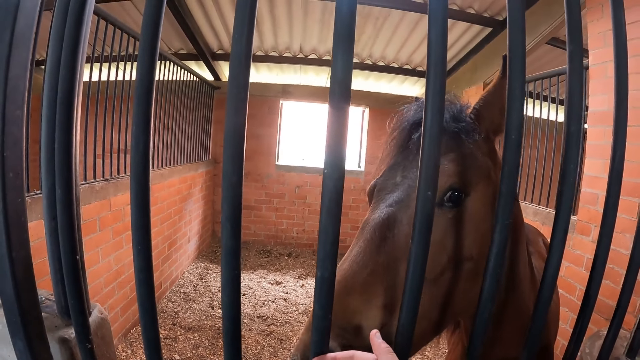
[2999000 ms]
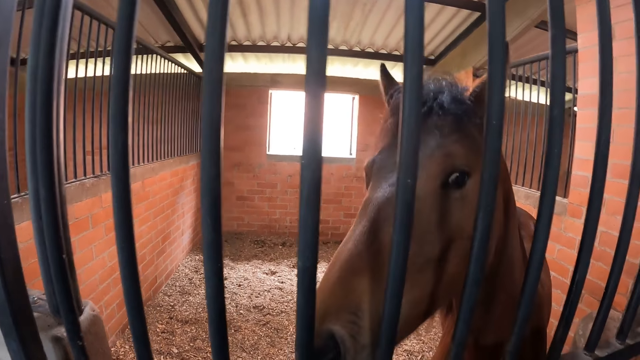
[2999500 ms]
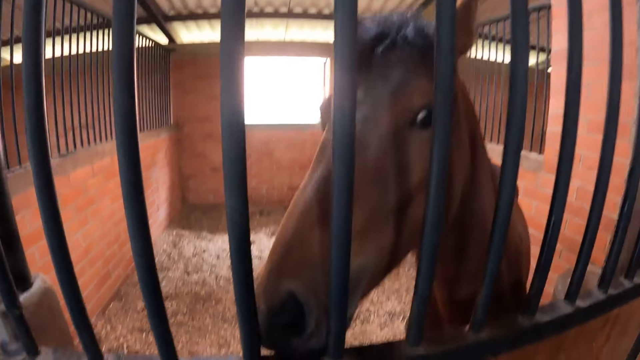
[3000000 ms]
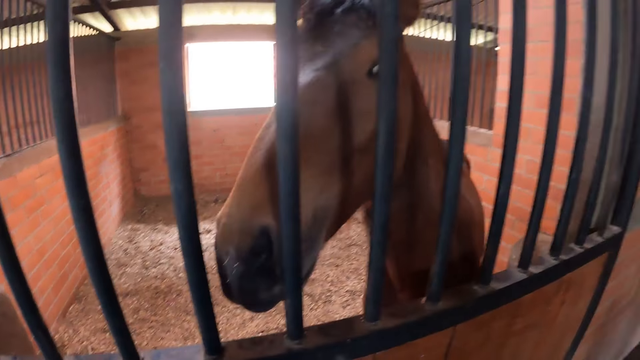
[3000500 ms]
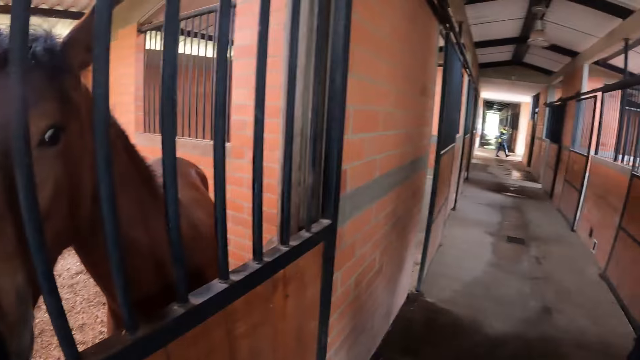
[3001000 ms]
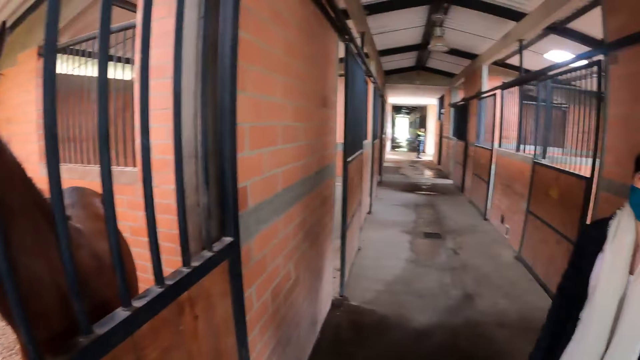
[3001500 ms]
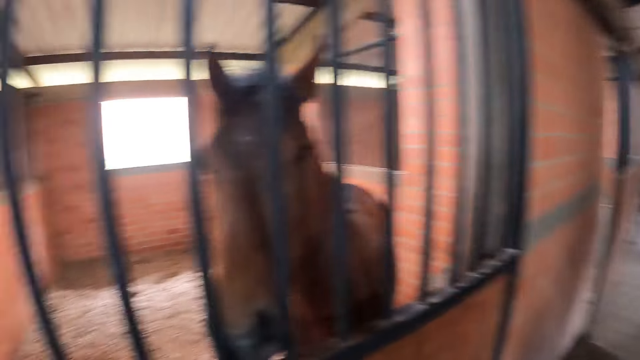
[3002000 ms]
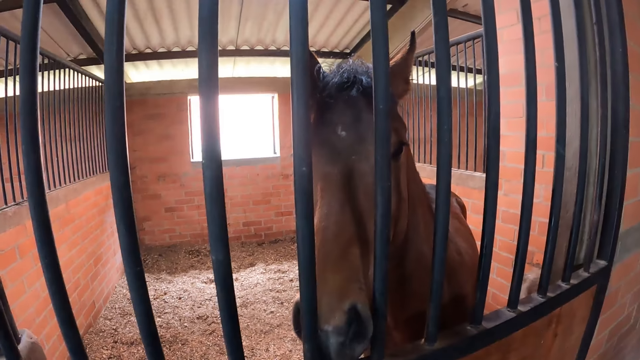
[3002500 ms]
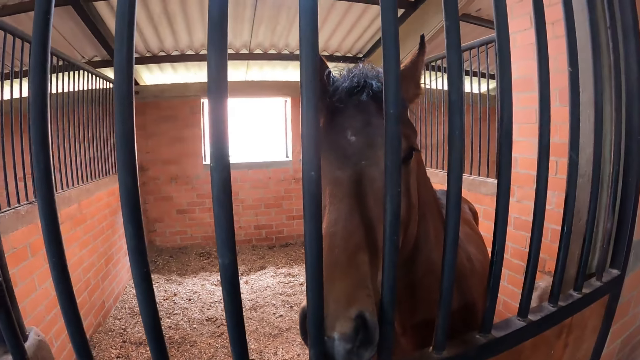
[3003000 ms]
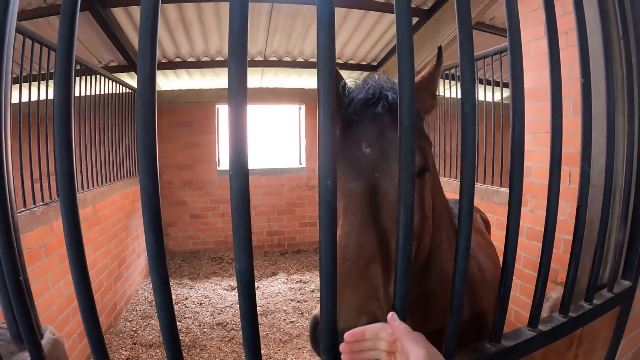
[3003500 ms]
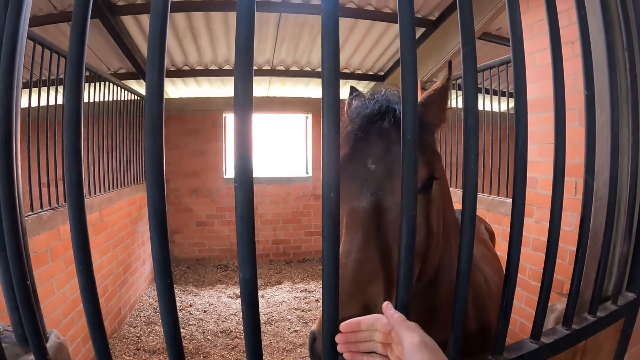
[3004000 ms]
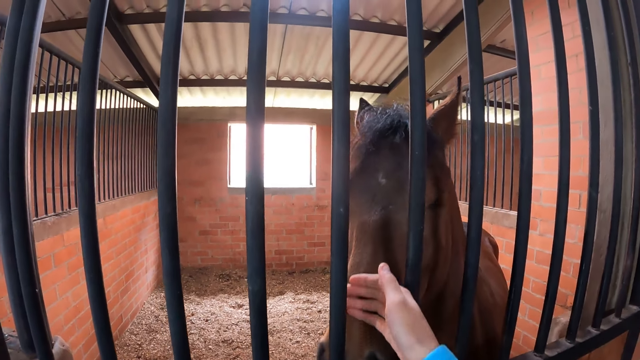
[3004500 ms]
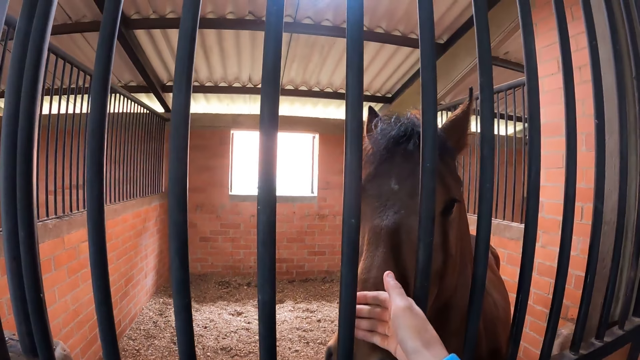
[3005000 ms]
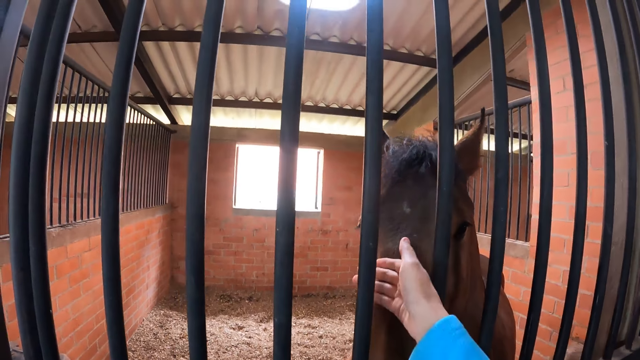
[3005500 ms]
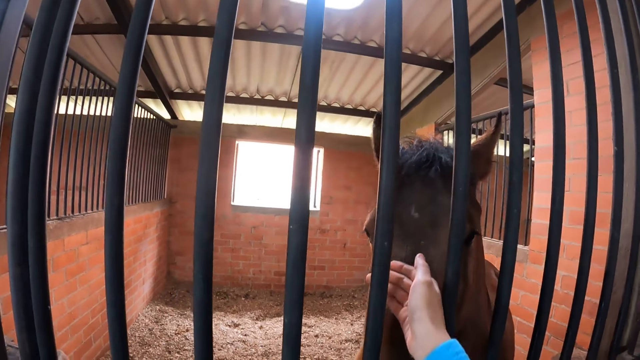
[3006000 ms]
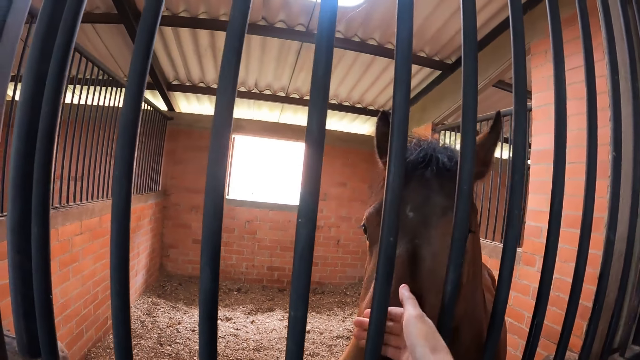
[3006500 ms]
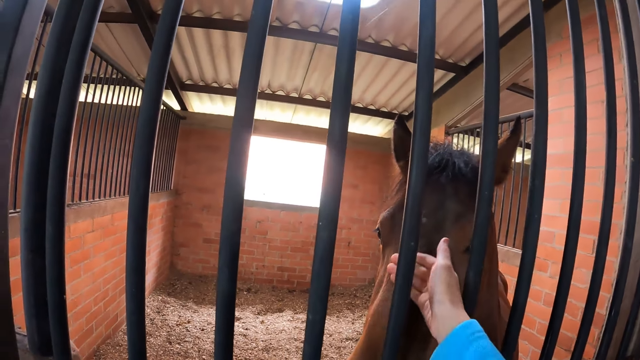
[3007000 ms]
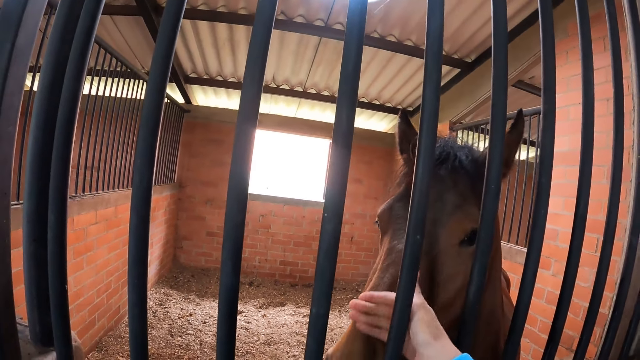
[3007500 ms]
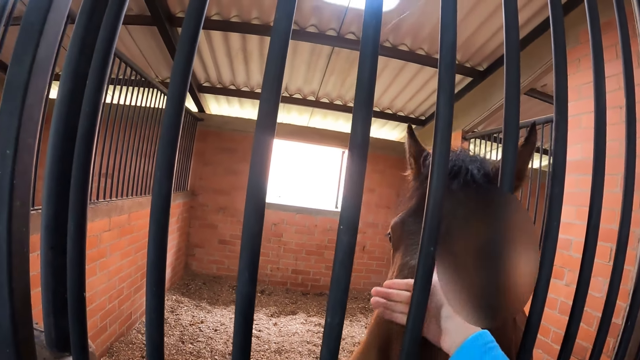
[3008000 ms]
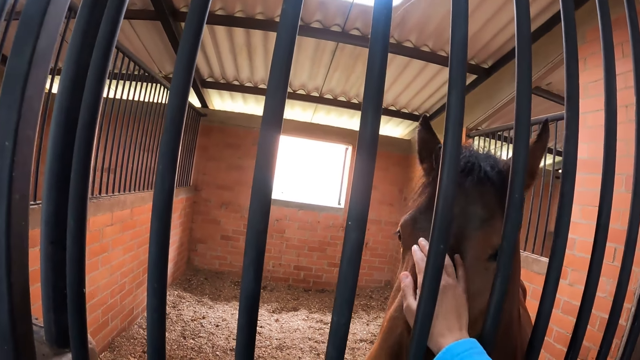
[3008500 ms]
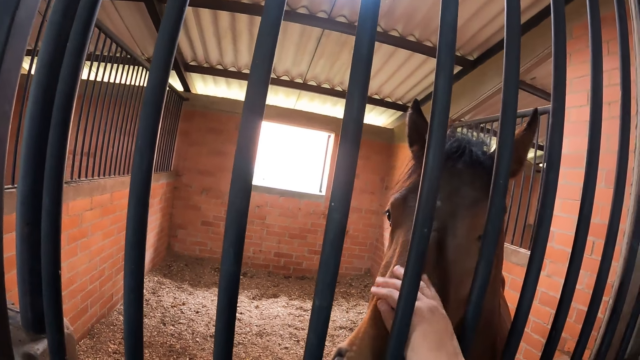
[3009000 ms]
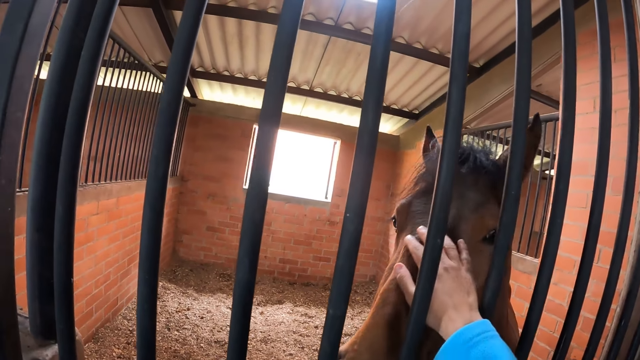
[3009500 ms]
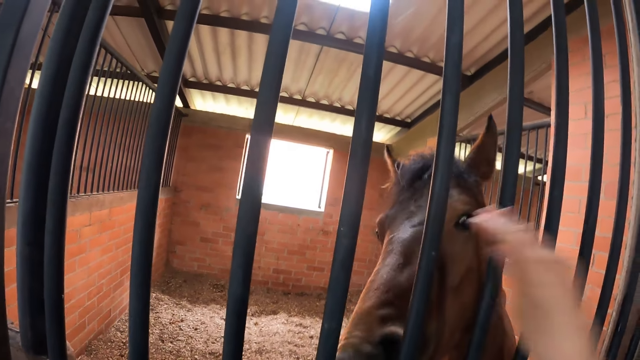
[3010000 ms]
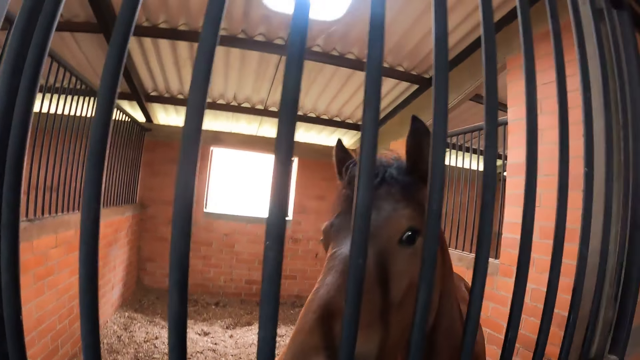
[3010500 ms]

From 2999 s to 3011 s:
The camera wearer strokes the head of the horse with her right hand.

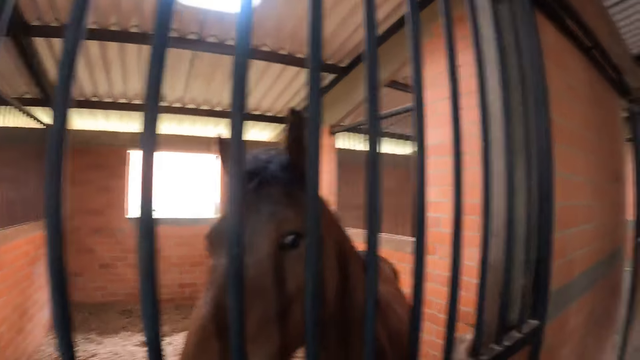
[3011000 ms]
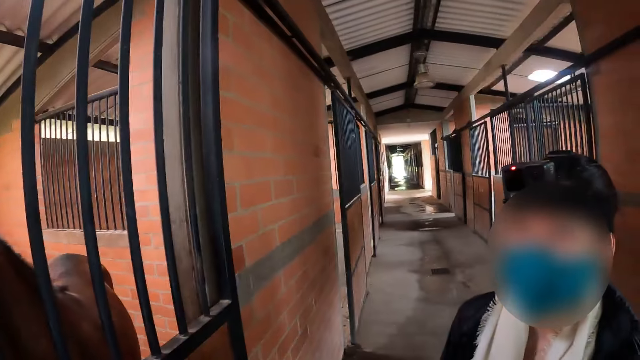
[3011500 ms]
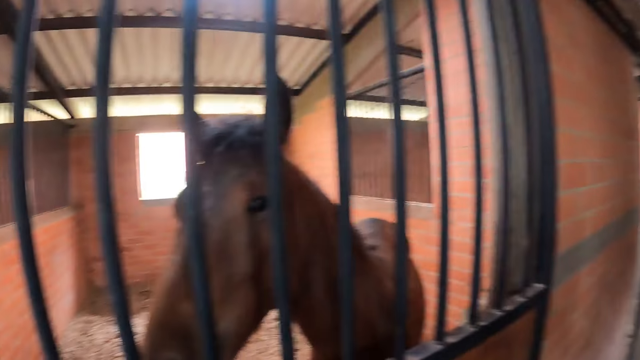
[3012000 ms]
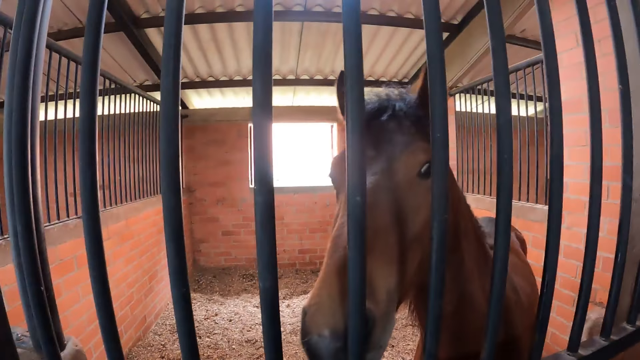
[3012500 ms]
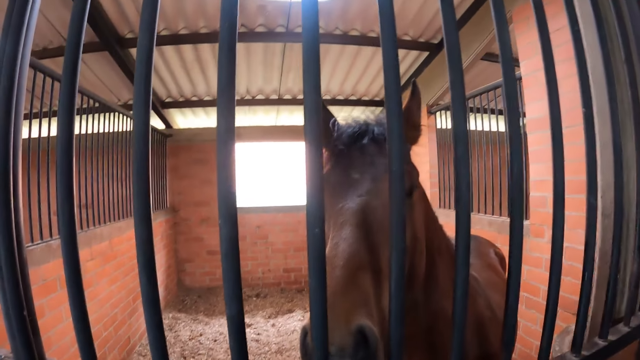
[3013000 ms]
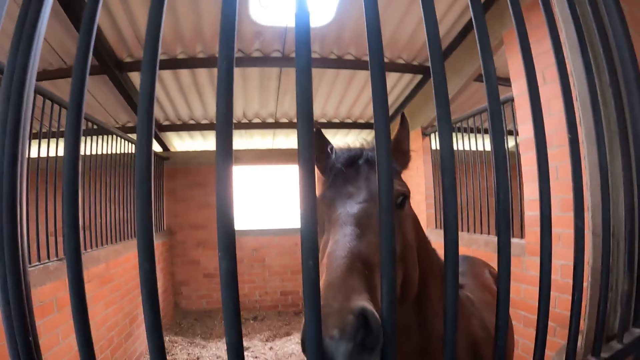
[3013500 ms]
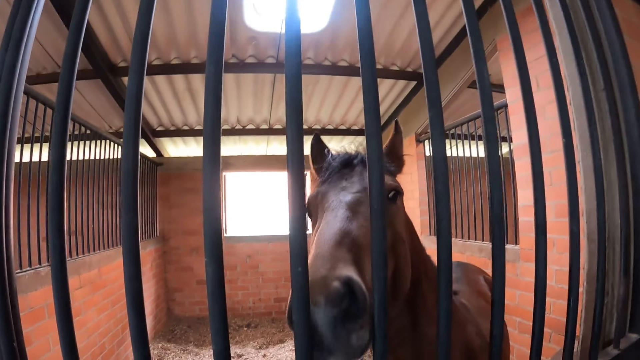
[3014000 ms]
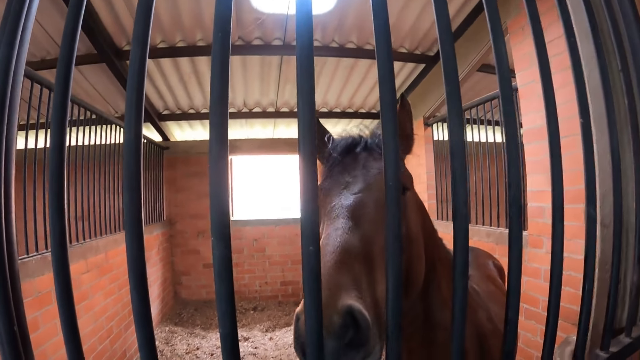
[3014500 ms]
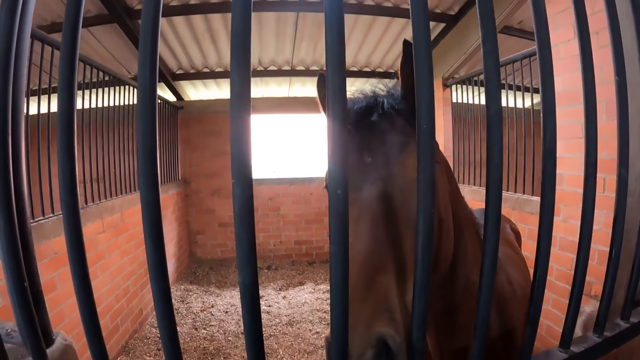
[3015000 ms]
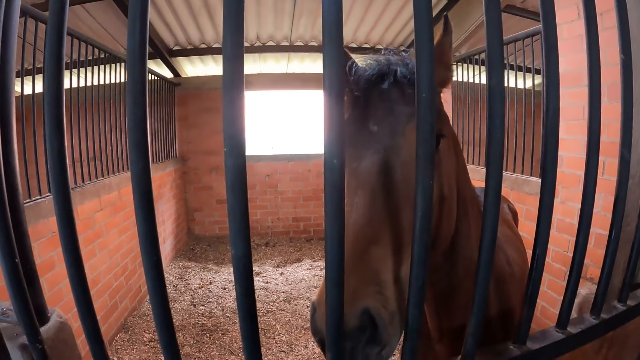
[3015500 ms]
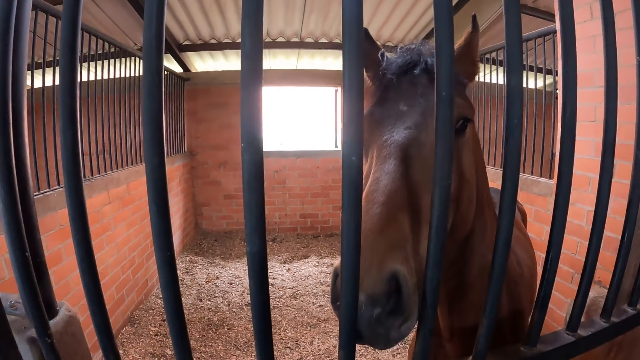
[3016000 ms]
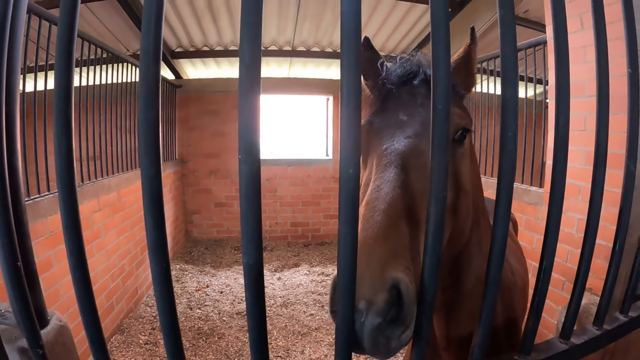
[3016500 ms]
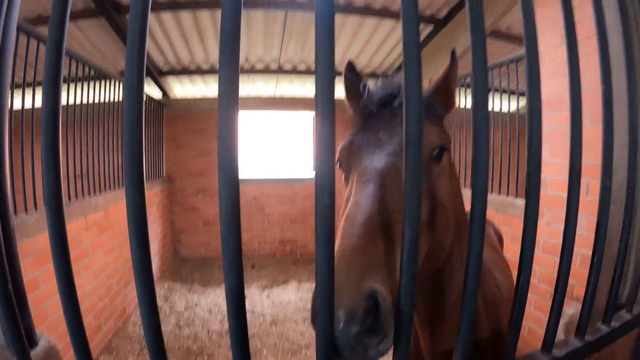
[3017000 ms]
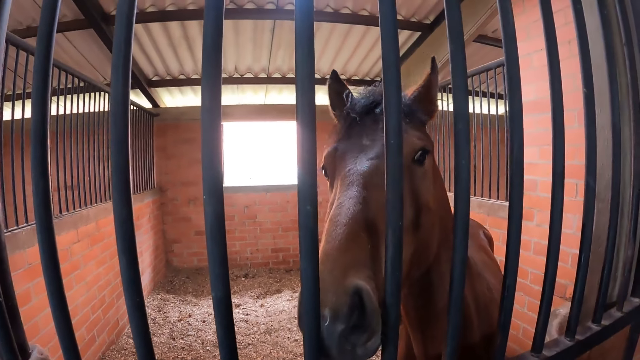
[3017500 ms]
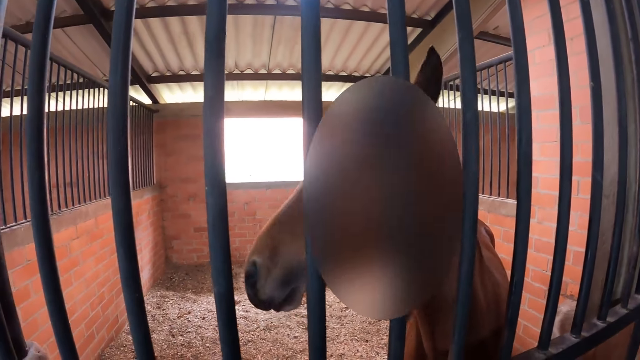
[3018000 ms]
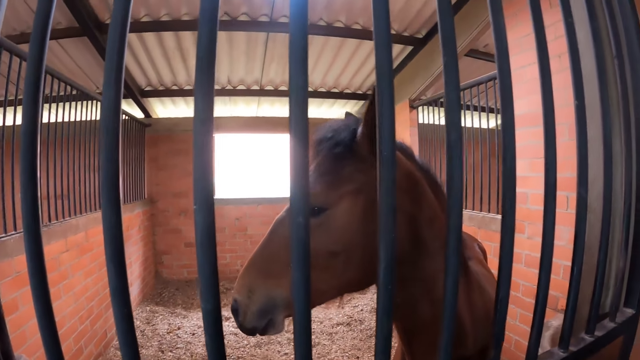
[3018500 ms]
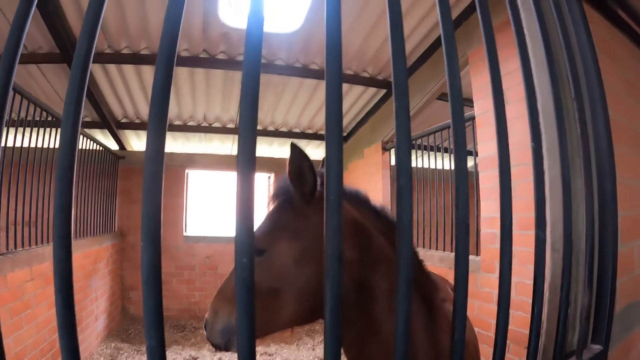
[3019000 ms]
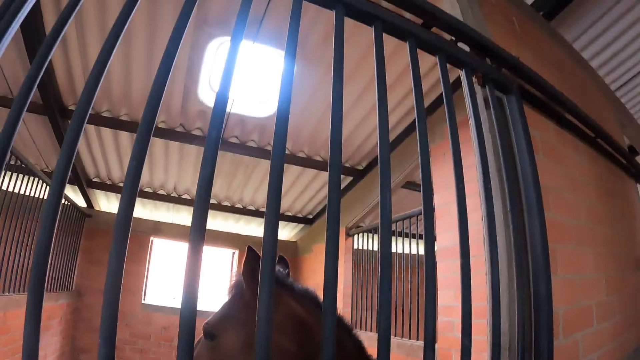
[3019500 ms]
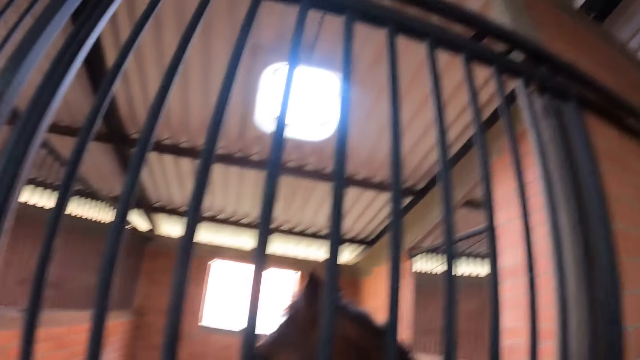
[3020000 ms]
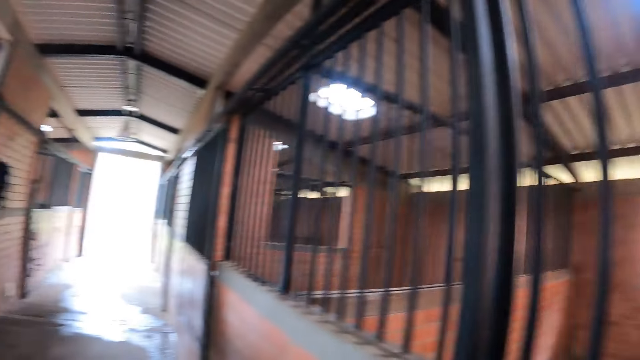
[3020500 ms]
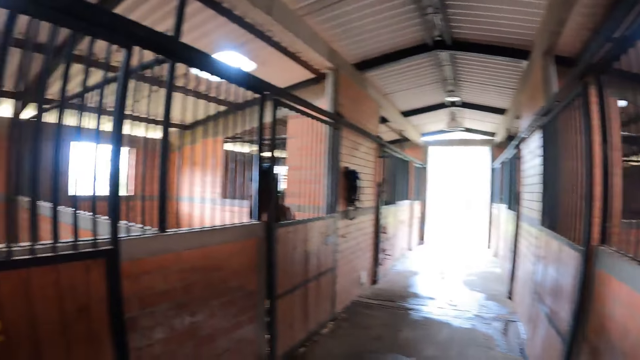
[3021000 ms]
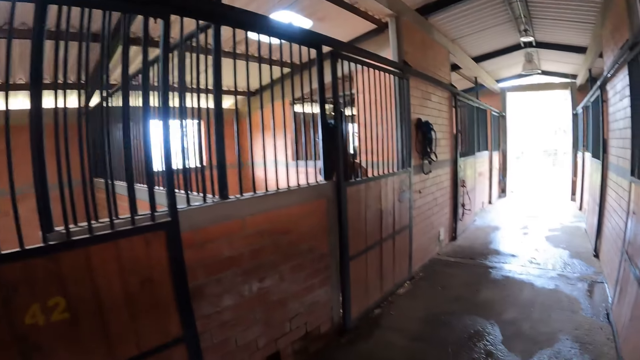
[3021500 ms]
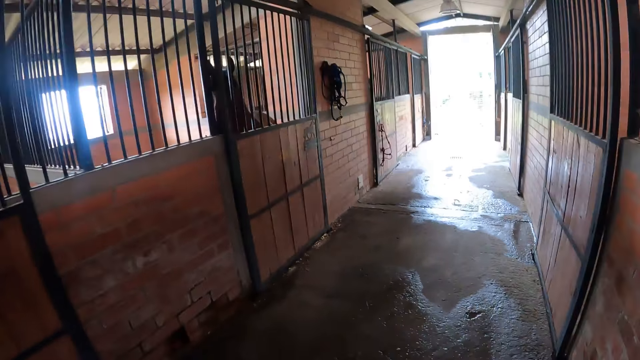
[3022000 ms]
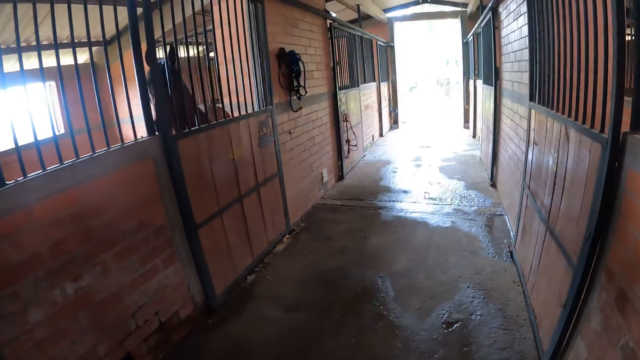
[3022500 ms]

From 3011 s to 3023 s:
The camera wearer walks towards a horse. They walk away from the horse.
